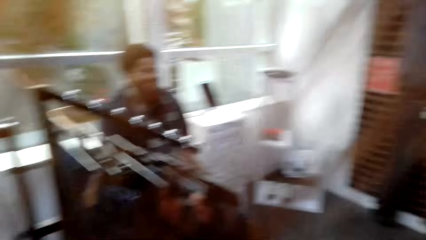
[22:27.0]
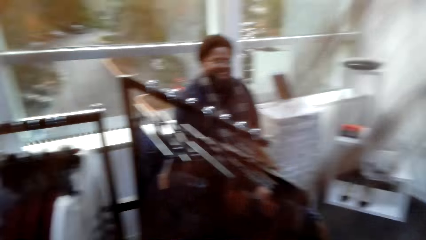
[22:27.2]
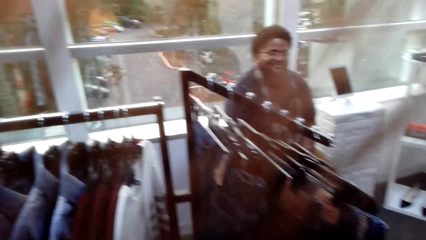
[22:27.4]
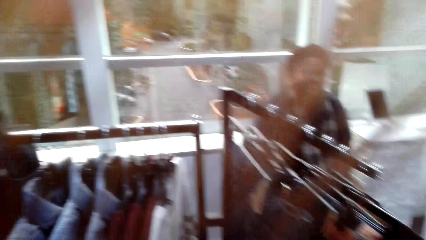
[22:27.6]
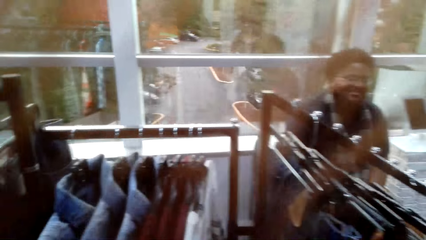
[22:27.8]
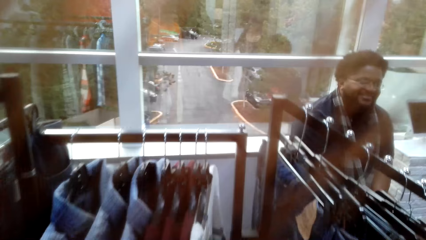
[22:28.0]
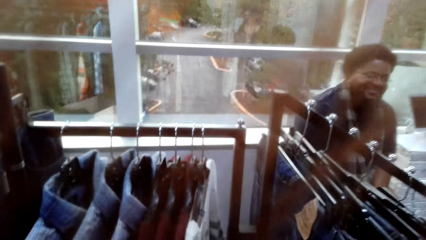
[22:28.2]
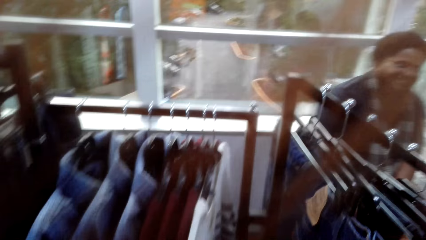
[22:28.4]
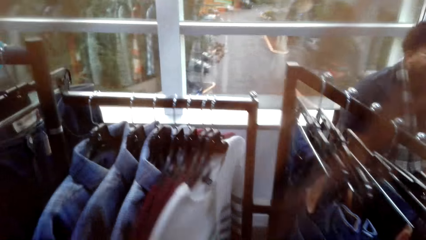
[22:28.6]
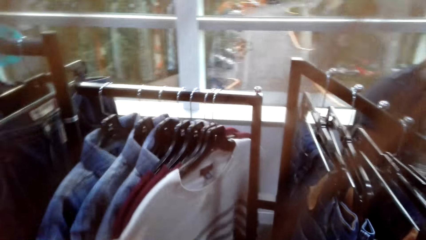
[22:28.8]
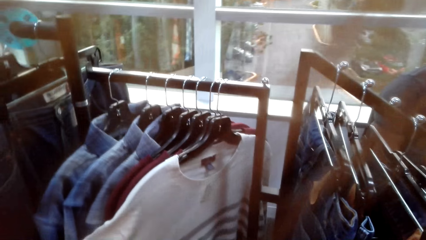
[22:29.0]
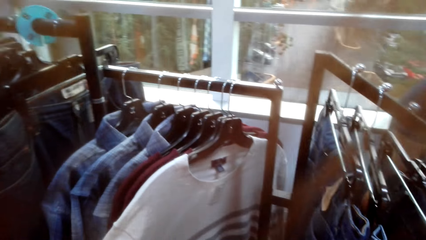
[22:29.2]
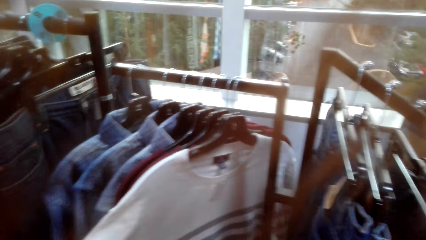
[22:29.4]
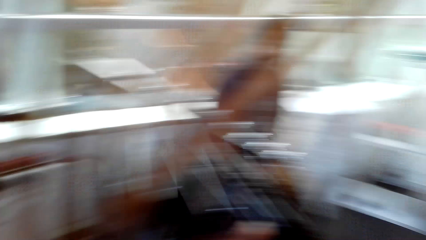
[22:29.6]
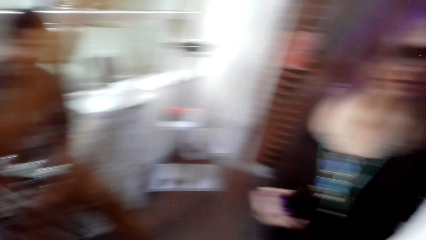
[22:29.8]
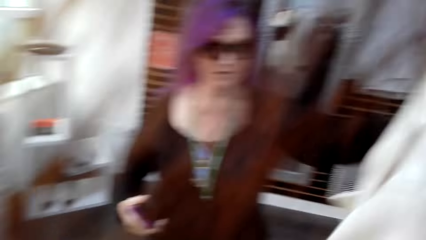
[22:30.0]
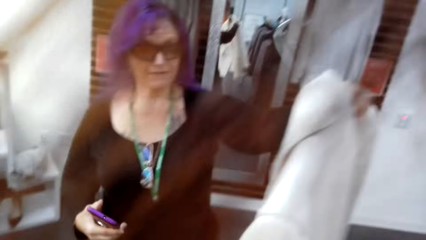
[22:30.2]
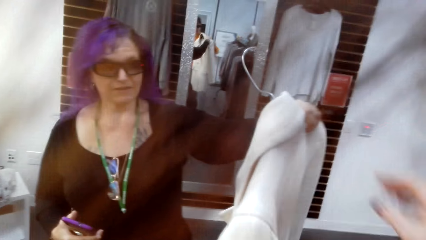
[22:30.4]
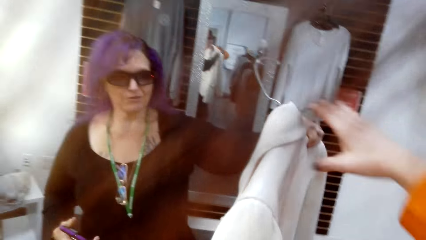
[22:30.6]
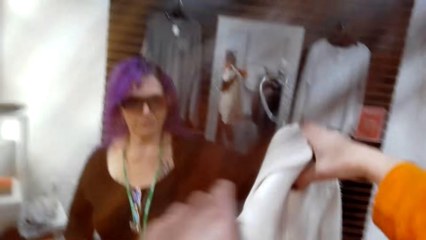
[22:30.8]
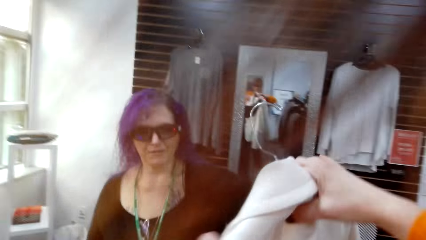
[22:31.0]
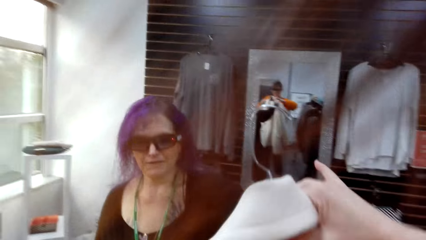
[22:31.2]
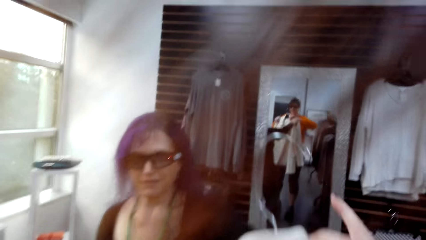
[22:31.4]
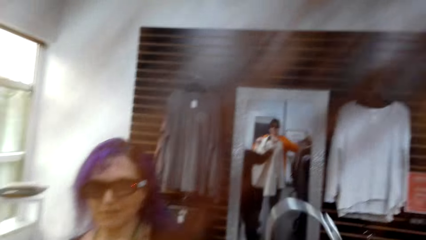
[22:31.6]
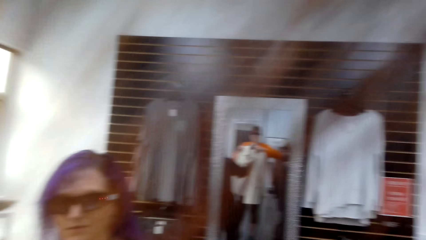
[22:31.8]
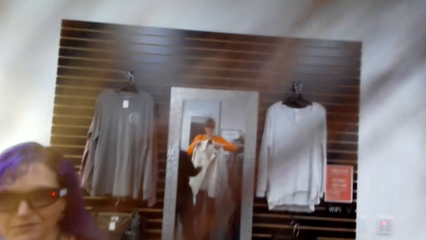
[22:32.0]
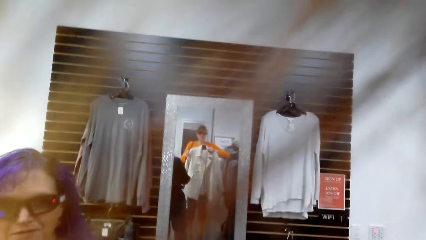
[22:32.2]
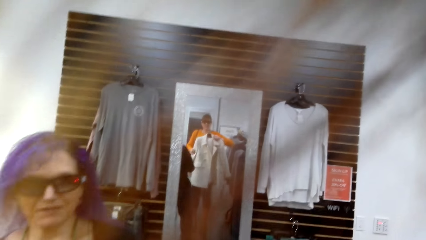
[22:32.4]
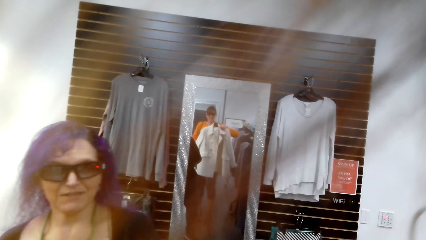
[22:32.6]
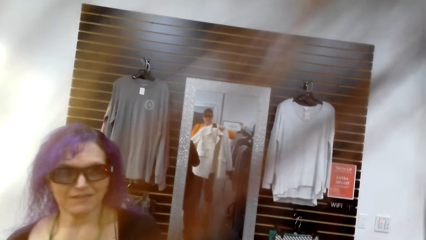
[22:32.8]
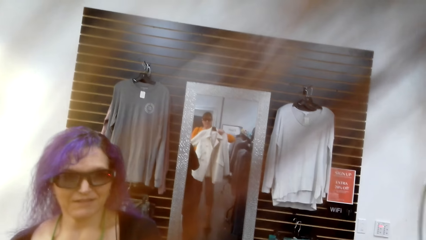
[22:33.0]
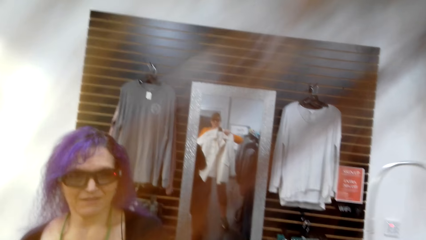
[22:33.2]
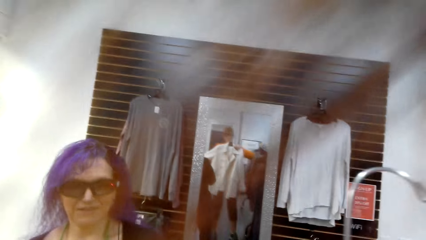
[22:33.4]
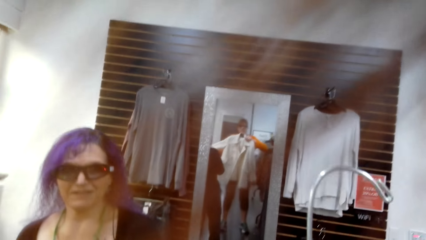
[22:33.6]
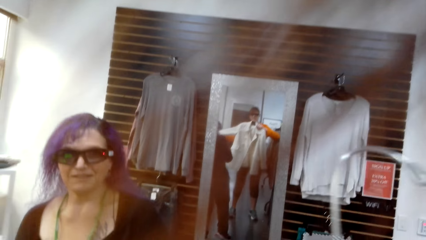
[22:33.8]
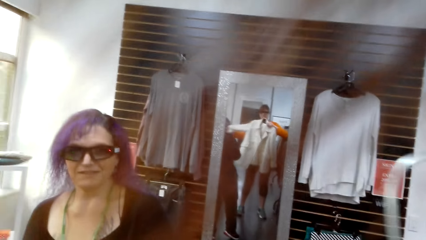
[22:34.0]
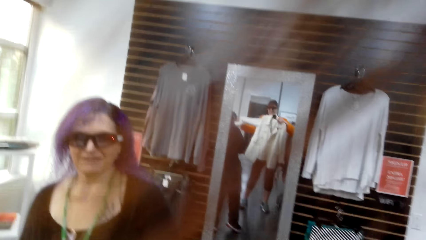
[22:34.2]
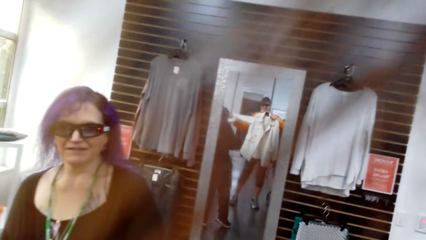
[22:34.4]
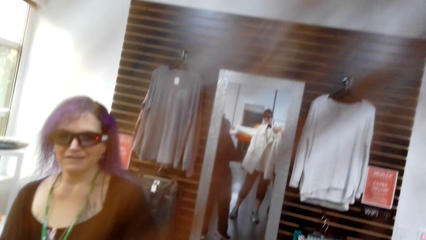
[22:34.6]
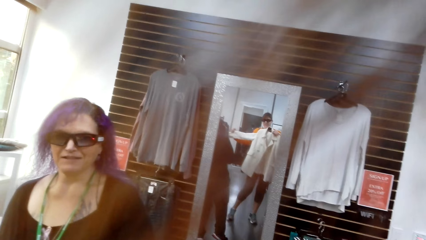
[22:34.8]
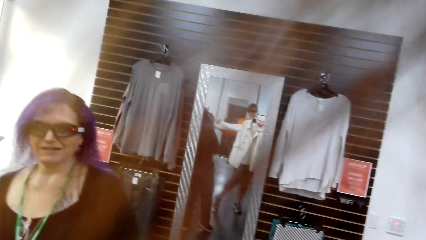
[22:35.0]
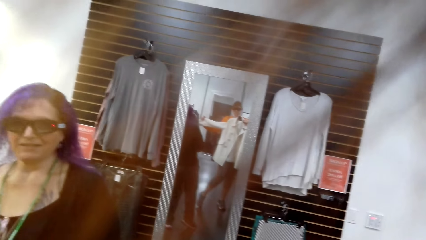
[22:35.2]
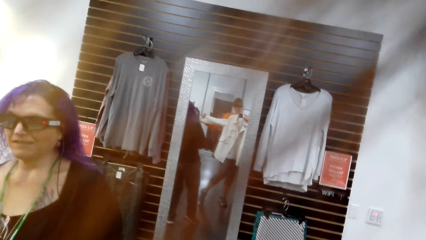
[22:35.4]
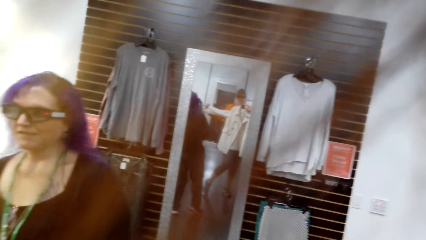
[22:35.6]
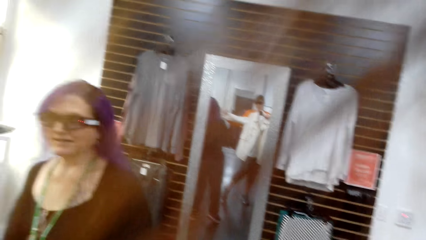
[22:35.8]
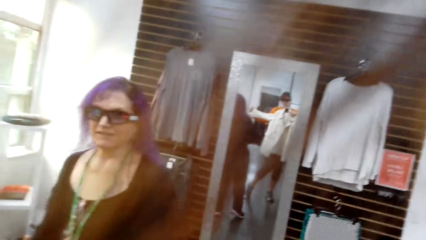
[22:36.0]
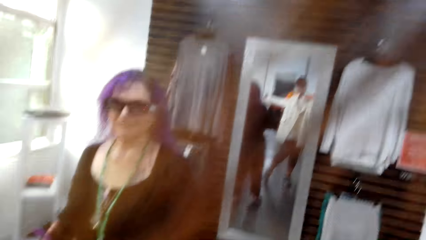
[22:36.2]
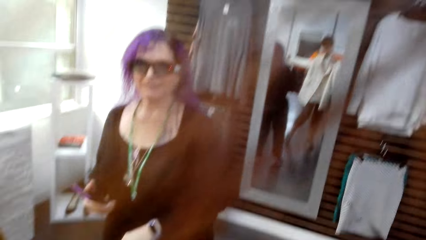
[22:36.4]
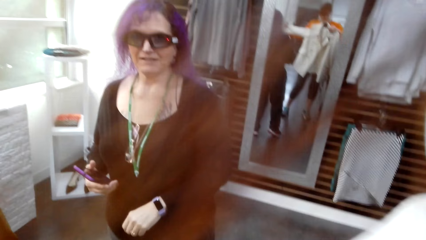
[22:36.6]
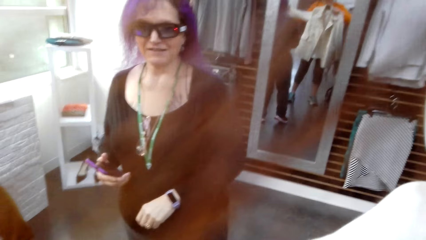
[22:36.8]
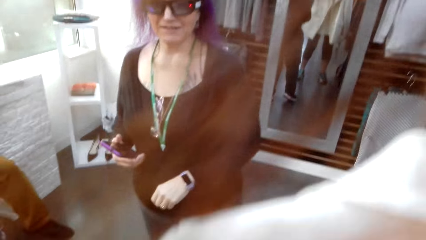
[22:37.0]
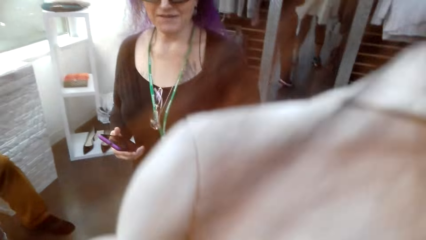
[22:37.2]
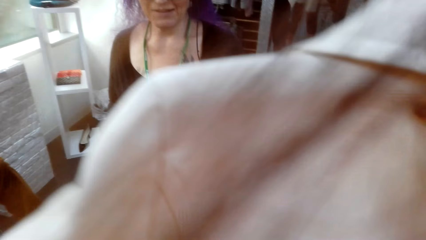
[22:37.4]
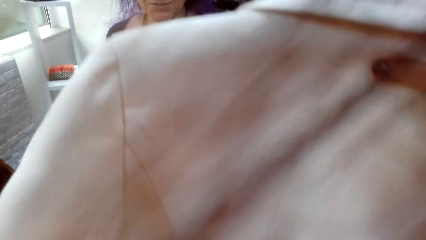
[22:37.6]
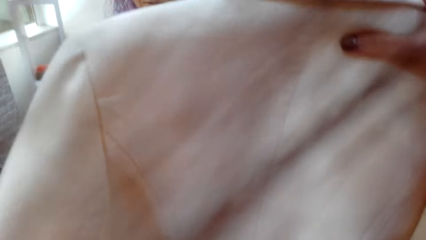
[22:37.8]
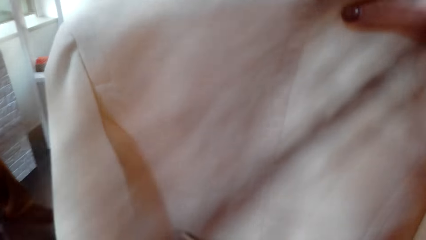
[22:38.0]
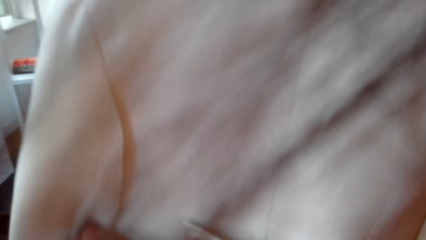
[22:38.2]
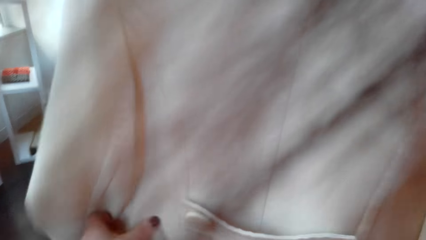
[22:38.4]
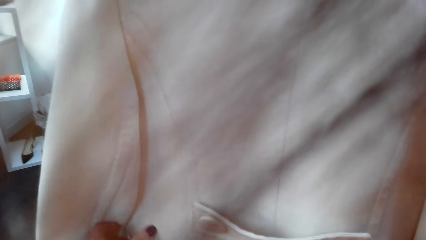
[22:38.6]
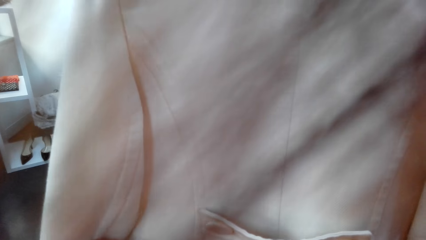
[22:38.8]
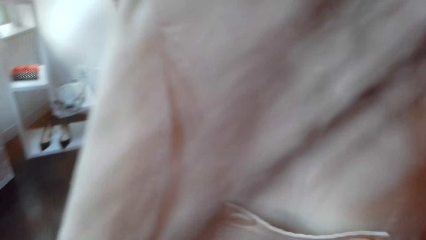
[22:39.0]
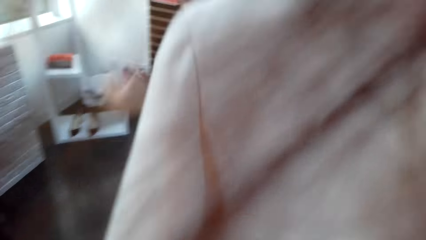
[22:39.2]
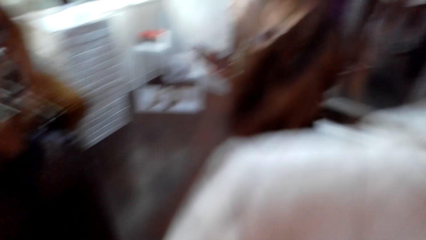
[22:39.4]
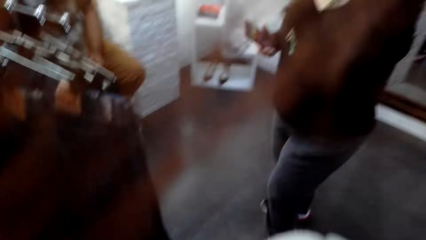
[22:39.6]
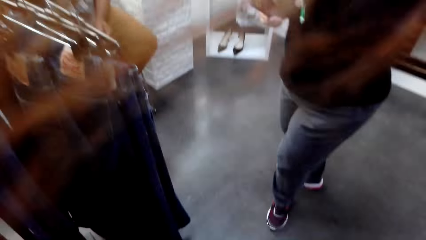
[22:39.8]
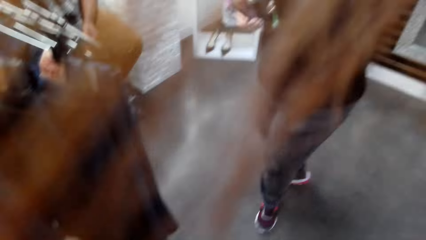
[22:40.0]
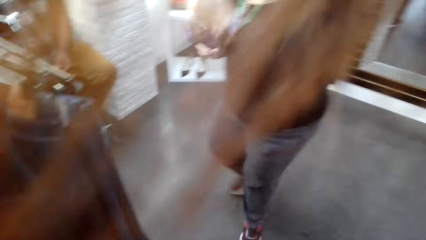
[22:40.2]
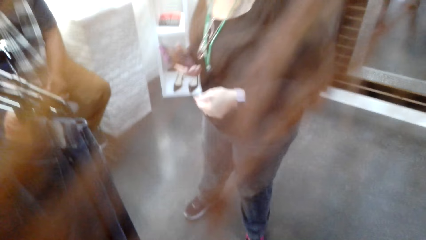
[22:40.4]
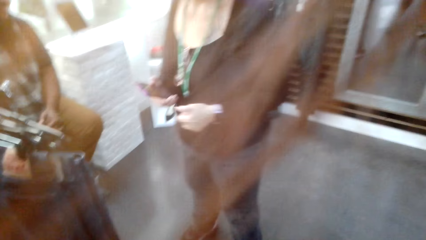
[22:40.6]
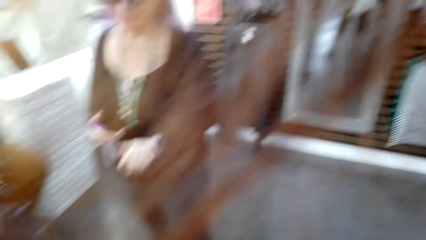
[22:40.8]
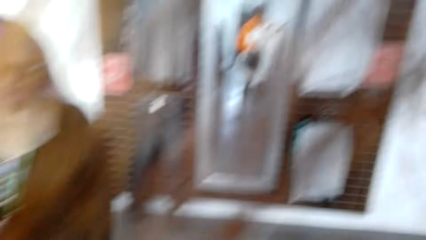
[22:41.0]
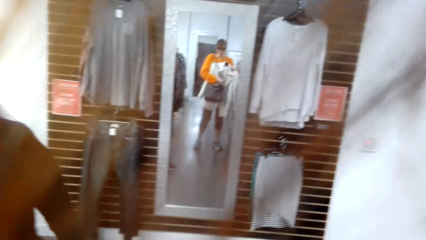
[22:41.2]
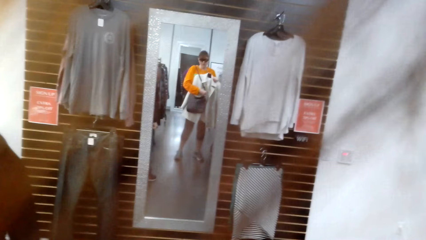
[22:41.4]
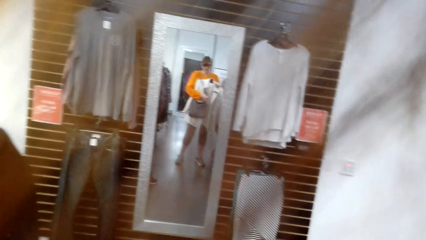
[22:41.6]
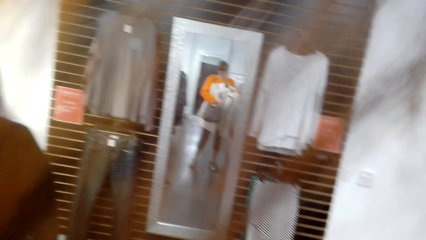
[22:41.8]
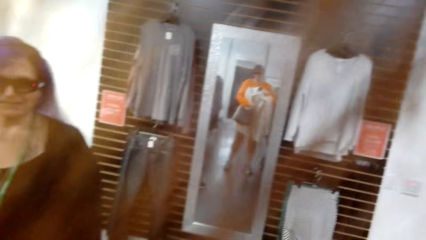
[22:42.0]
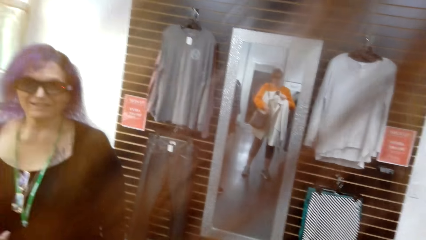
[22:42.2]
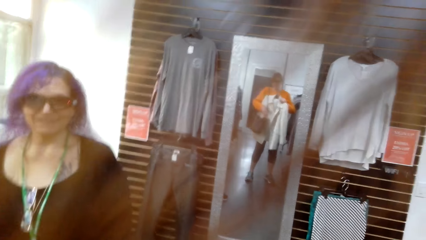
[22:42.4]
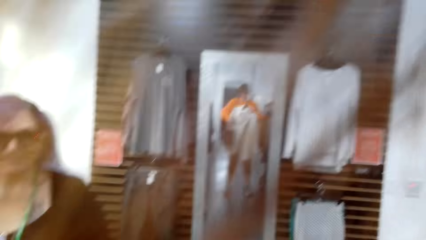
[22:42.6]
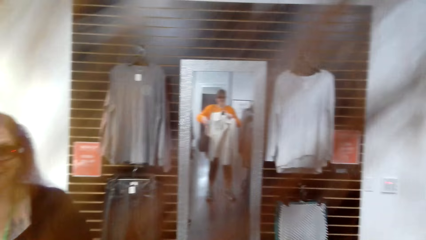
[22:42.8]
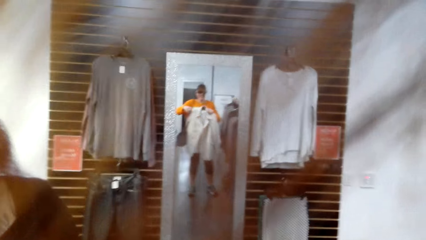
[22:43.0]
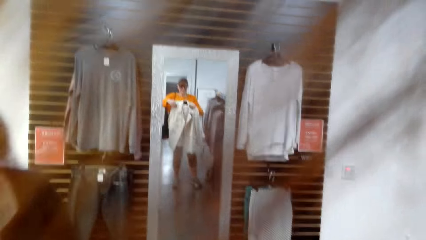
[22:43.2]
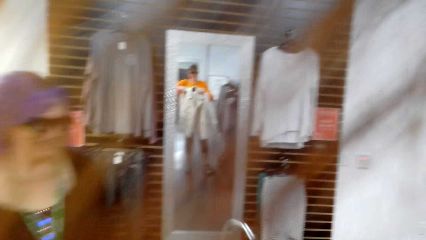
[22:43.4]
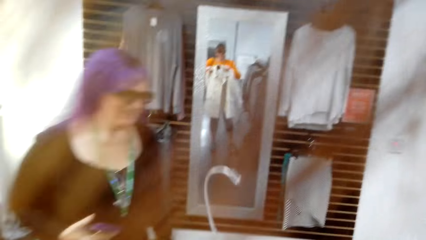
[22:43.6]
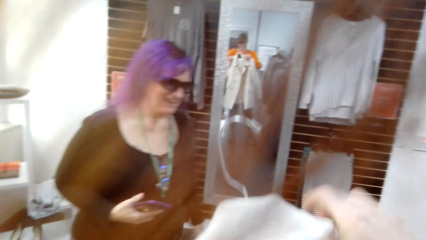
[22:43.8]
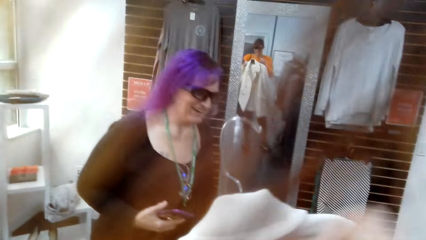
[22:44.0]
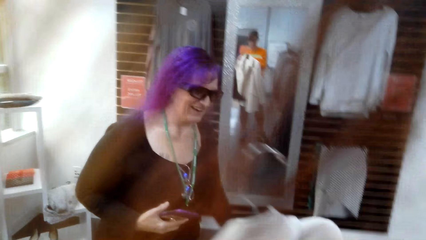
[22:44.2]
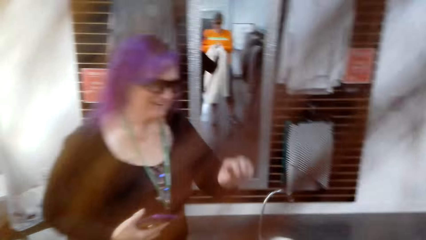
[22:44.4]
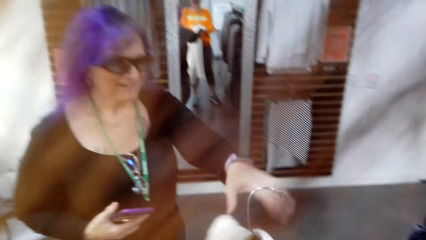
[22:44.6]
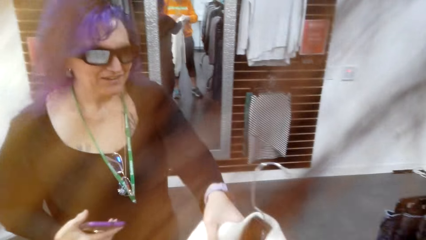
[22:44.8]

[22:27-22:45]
The camera wearer walks in the clothing shop. She speaks to a man. The man looks at the camera wearer. The camera wearer looks at the man. She touches a cloth on the hanger. She looks at hanged clothes. She walks in the clothing shop. She picks up a jacket from a woman. The woman speaks to the camera wearer. The camera wearer holds a cloth with both her hands. She looks at the cloth in the mirror. The woman looks at the camera wearer. The camera wearer speaks to the woman. The woman talks to the camera wearer. The camera wearer looks at the jacket and lifts up the jacket. She speaks to the woman. The woman talks to the camera wearer. The camera wearer looks at the woman. She looks at herself in the mirror.
